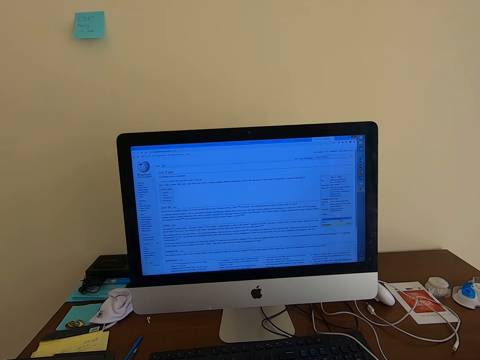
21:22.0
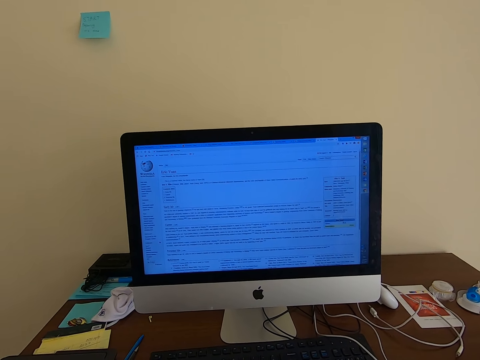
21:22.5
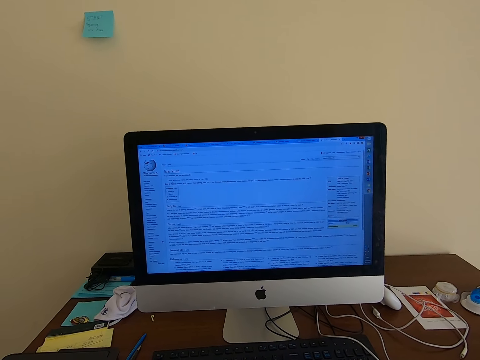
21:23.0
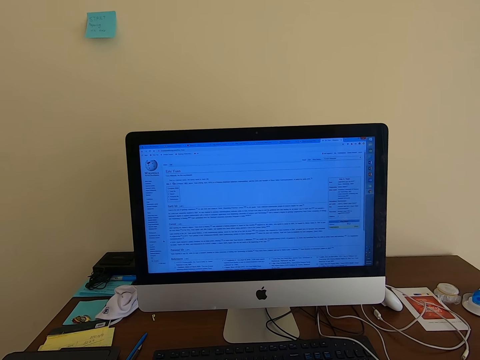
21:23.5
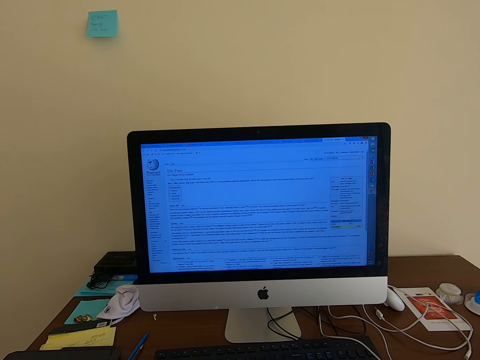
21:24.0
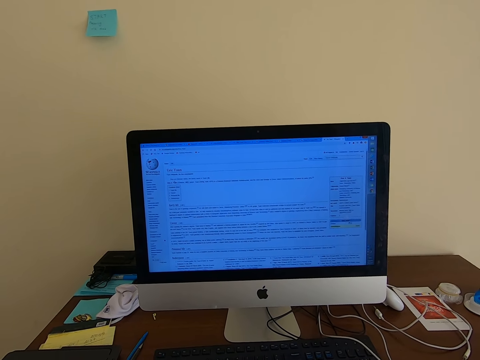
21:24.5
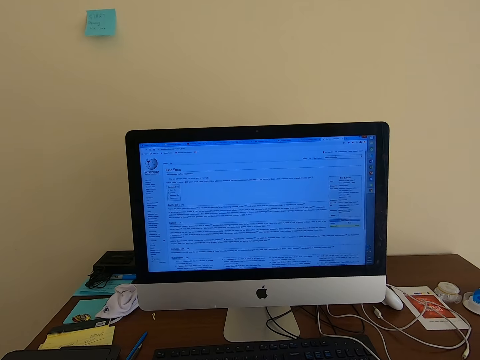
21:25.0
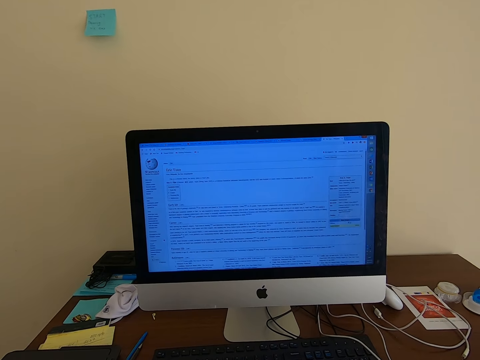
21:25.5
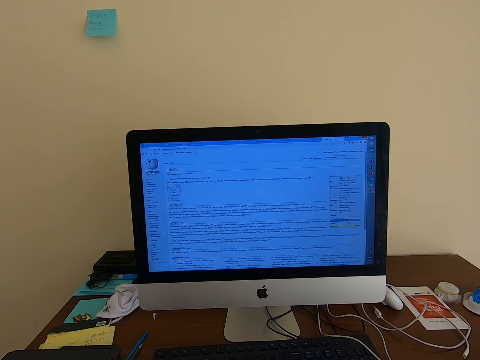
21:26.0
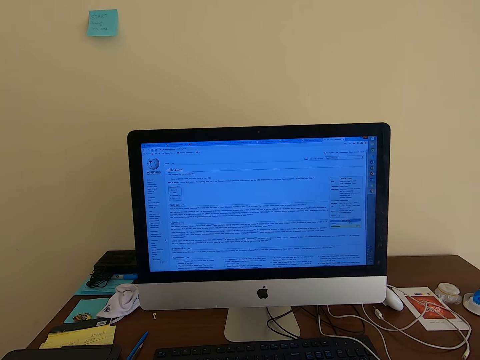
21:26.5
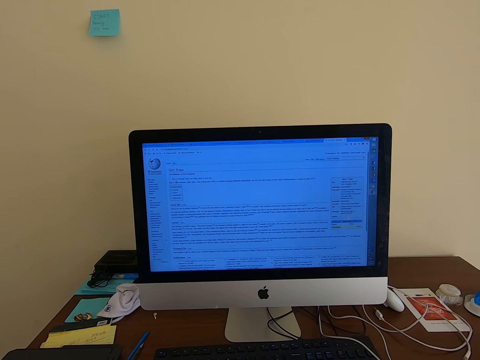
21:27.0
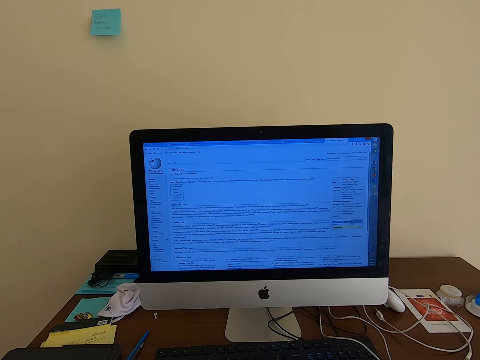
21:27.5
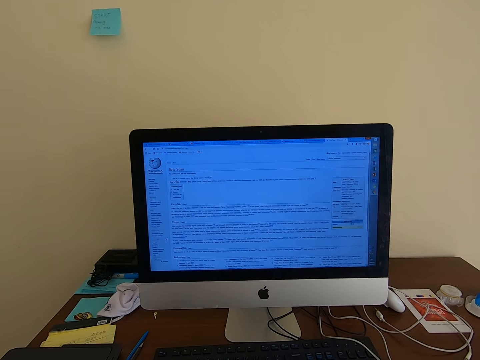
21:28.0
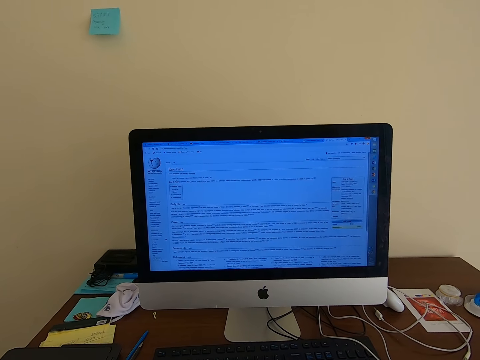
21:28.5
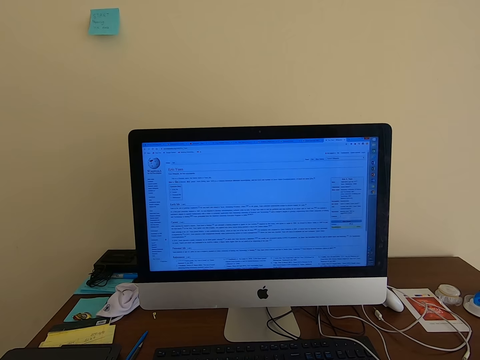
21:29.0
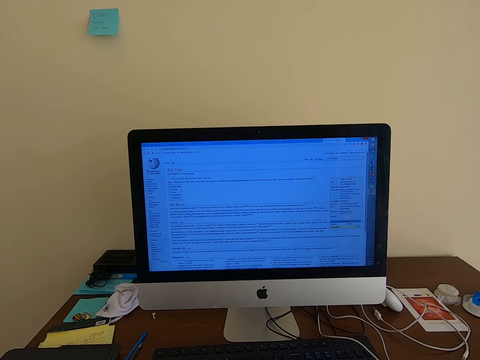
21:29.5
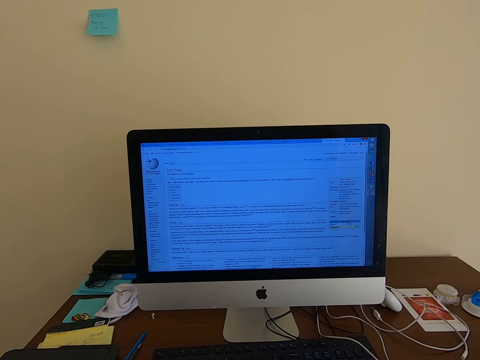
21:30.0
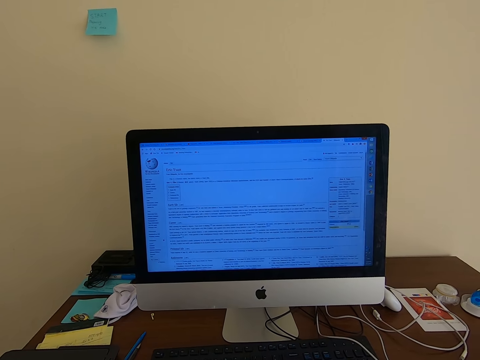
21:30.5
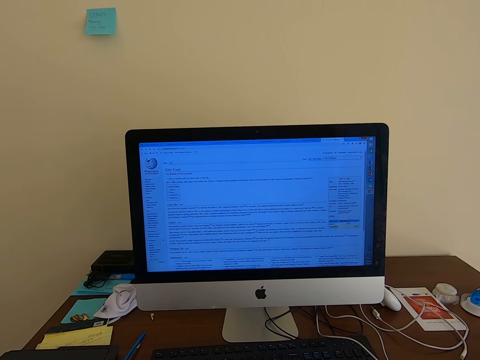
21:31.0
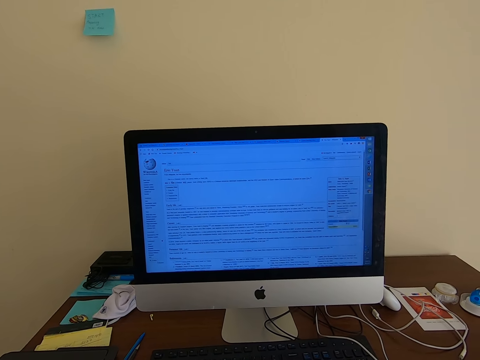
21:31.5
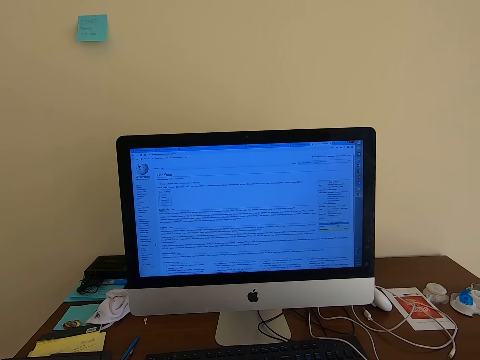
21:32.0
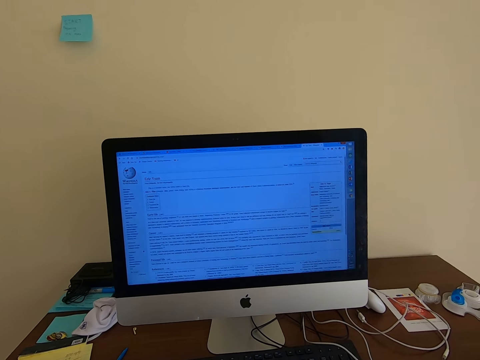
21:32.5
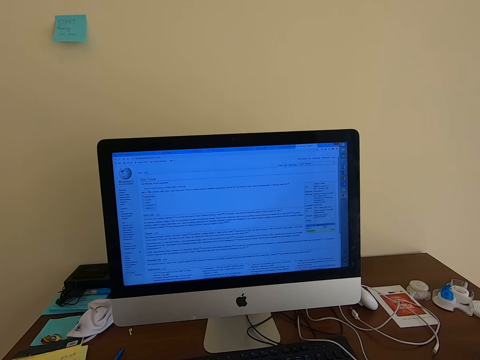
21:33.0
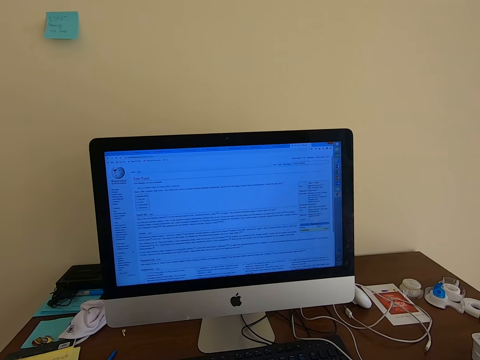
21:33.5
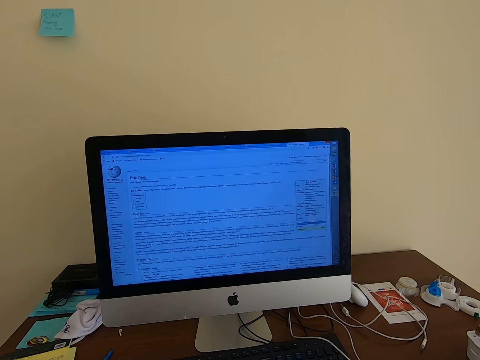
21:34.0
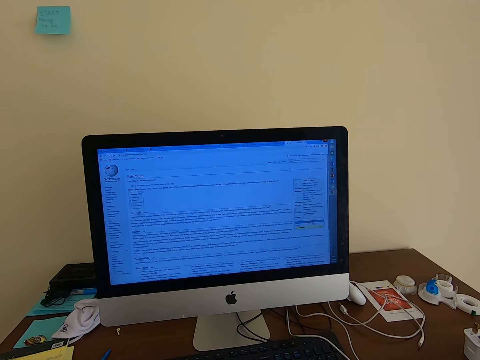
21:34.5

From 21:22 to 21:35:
The camera wearer stares at the monitor.

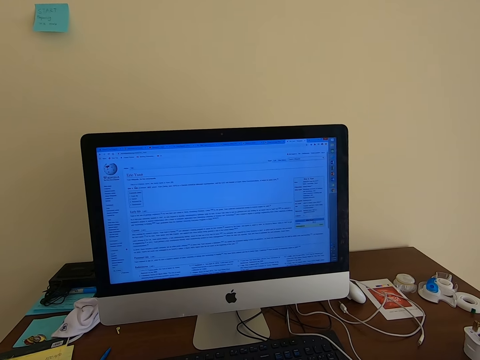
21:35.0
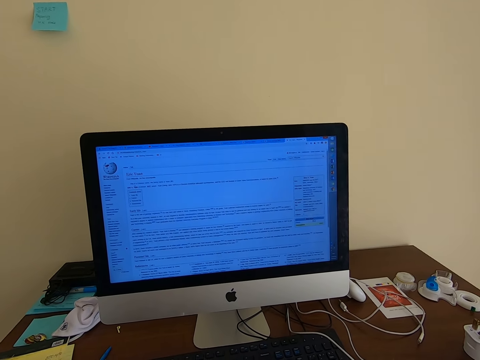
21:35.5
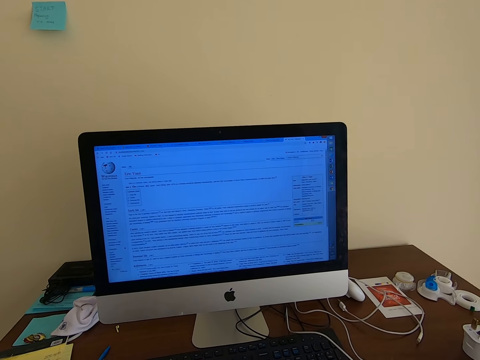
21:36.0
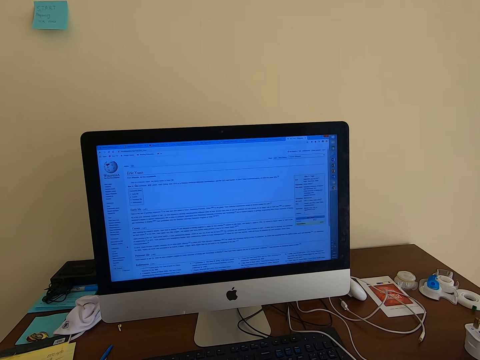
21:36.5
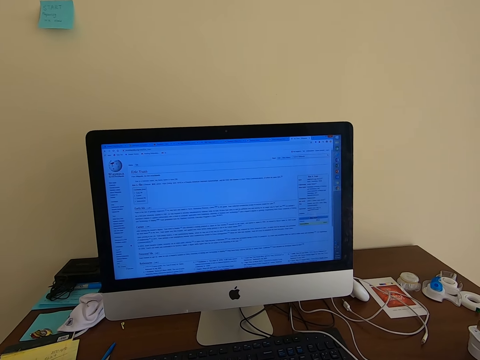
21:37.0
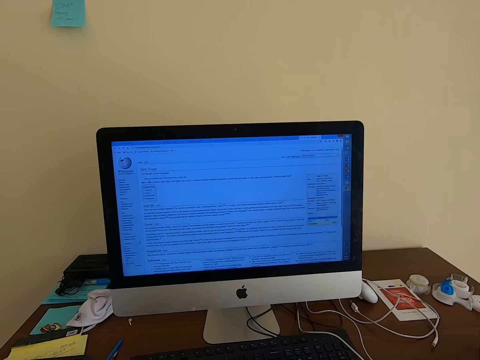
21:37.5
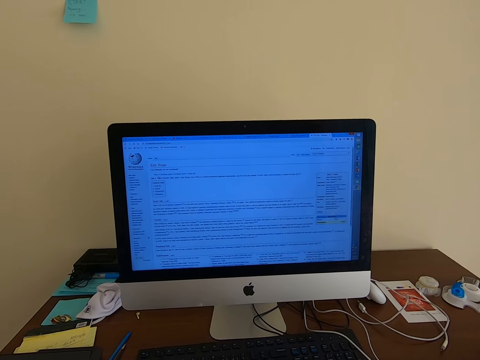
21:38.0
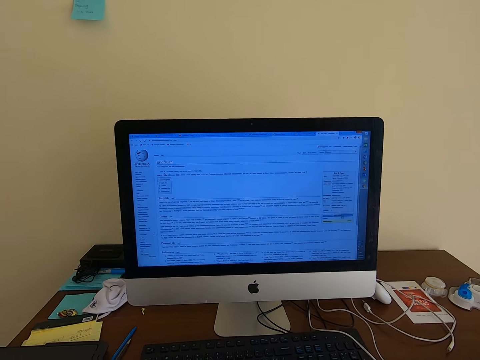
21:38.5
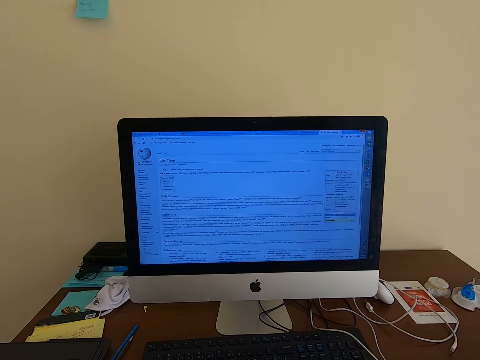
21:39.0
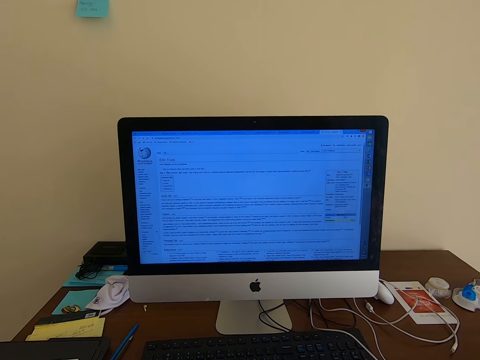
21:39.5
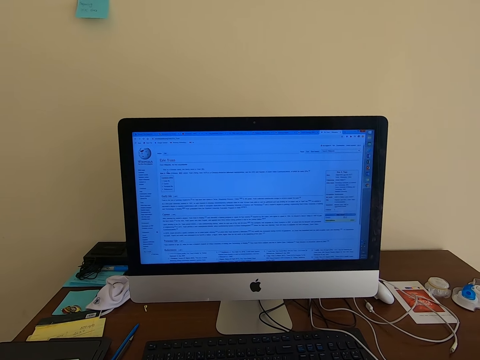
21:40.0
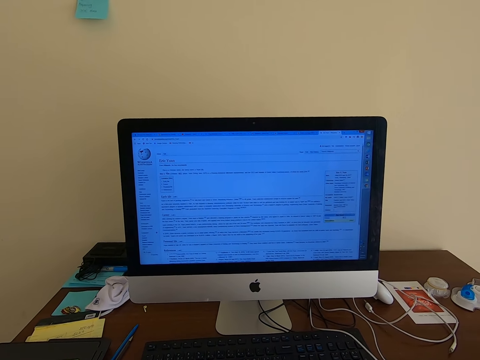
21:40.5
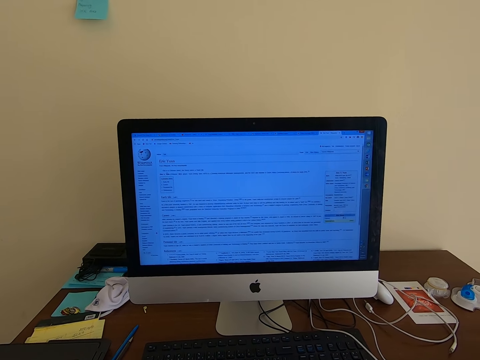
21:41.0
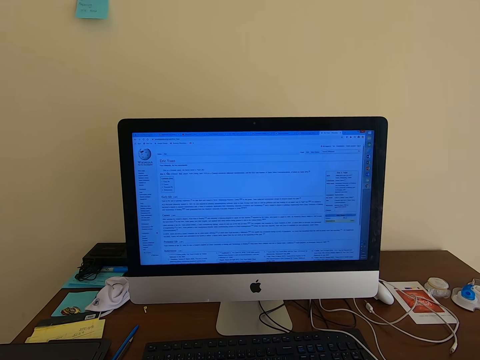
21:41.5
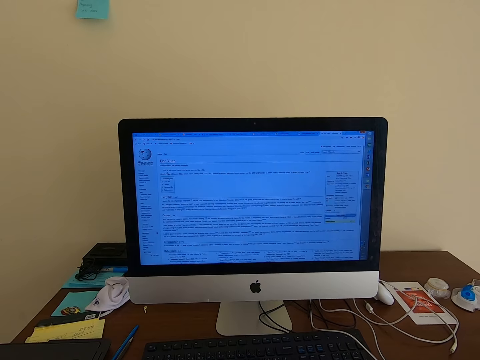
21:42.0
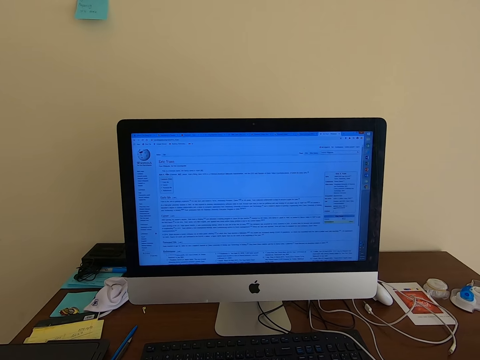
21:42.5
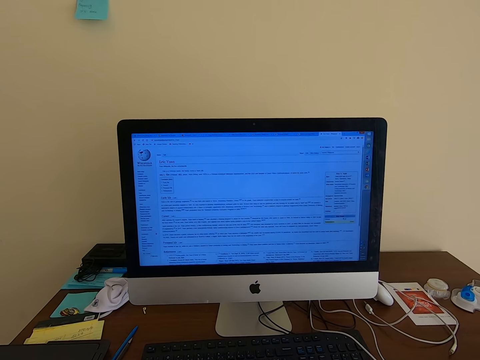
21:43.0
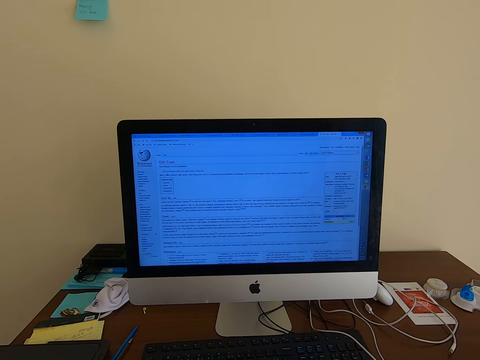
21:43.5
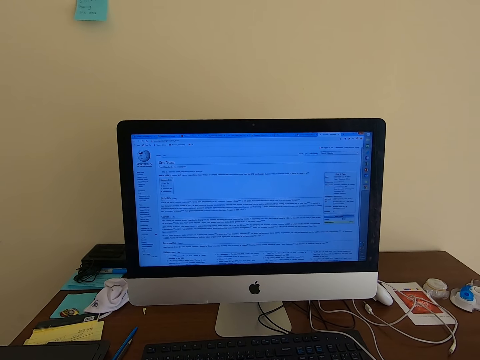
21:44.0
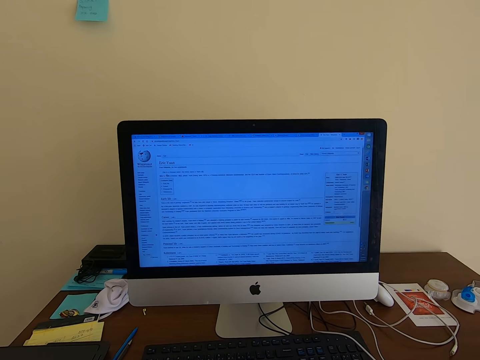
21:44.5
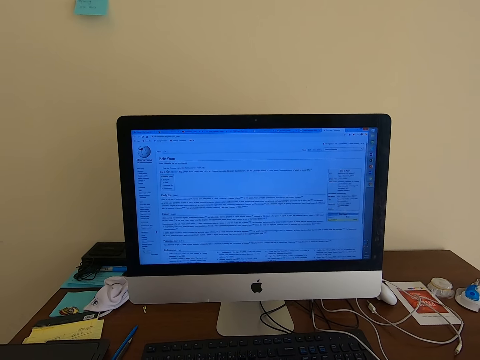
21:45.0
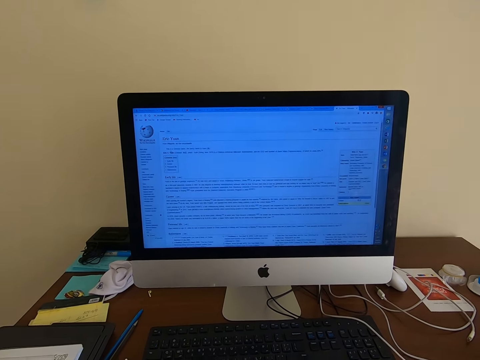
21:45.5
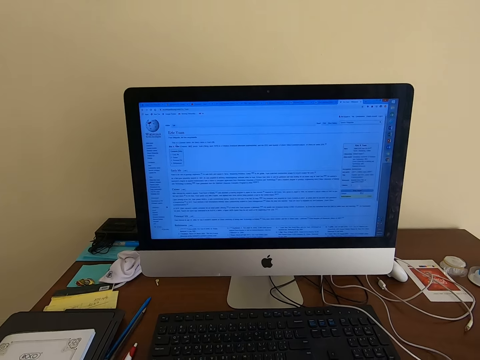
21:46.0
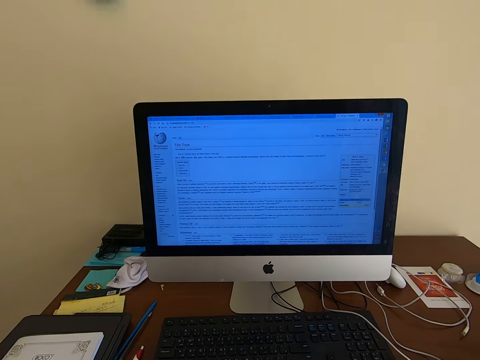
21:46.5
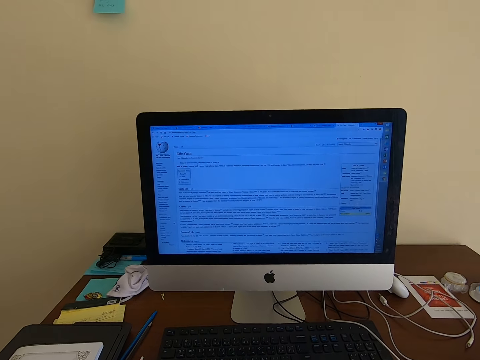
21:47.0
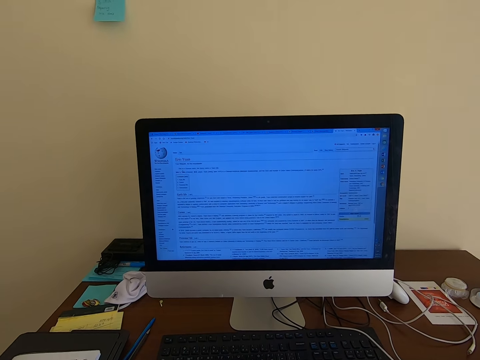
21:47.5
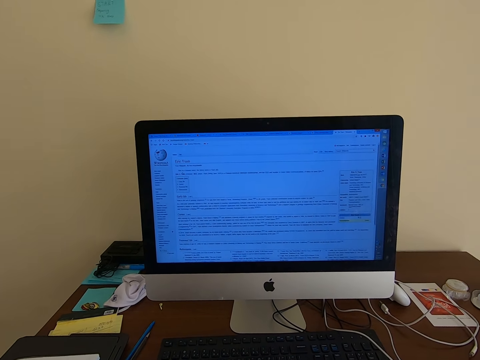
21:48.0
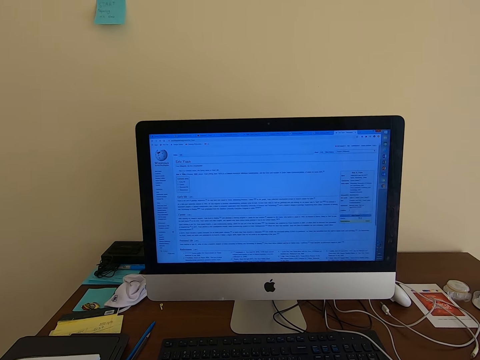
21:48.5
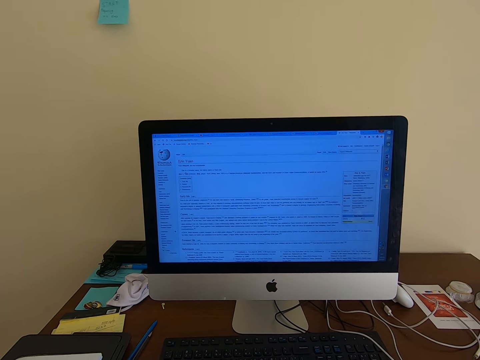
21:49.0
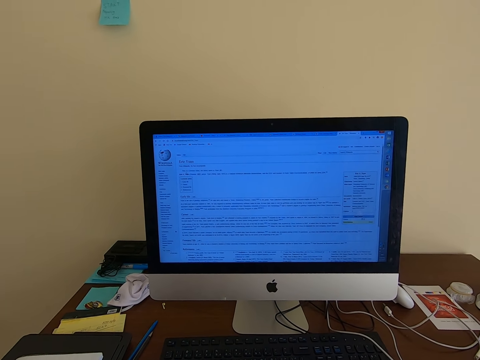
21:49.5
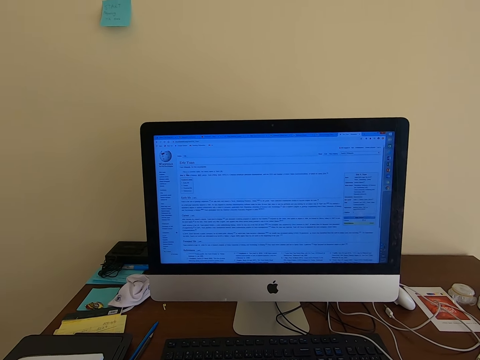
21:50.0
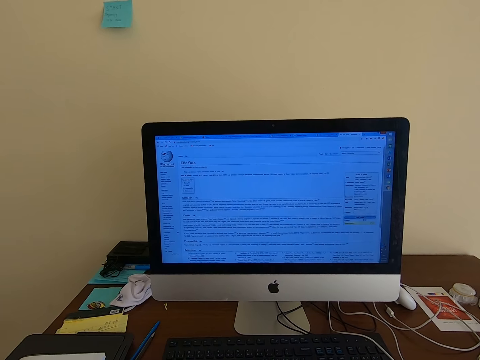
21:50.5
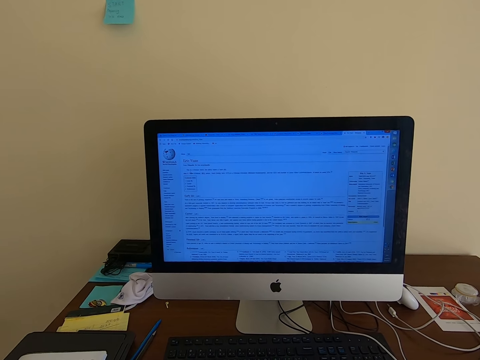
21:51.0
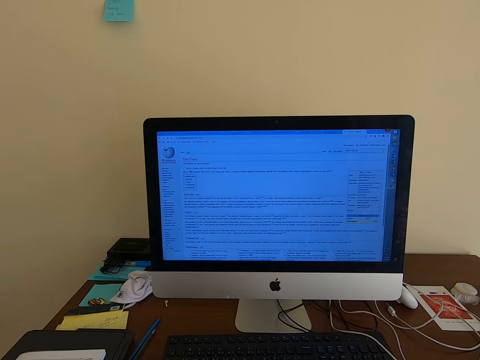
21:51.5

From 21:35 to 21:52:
The camera wearer moves. They move again.
